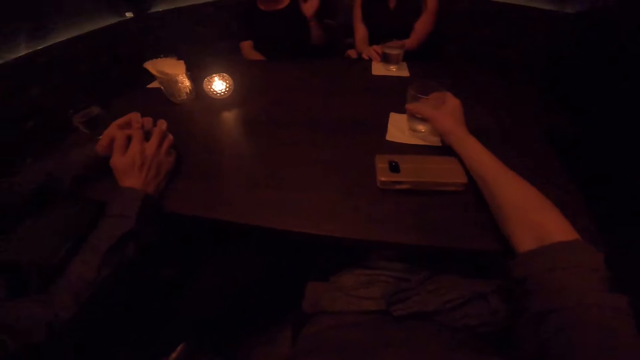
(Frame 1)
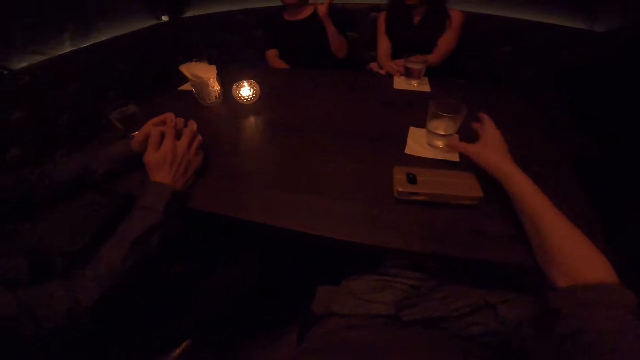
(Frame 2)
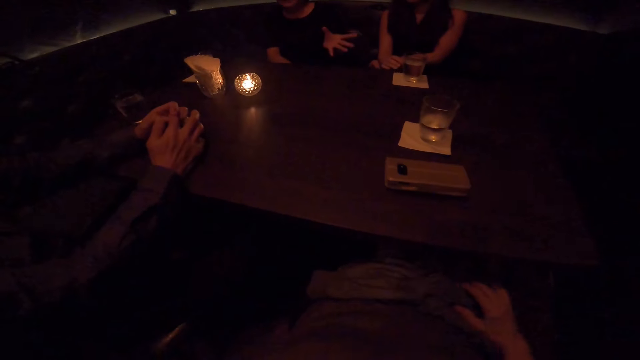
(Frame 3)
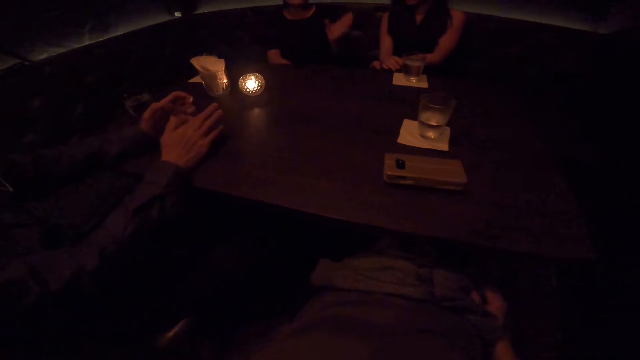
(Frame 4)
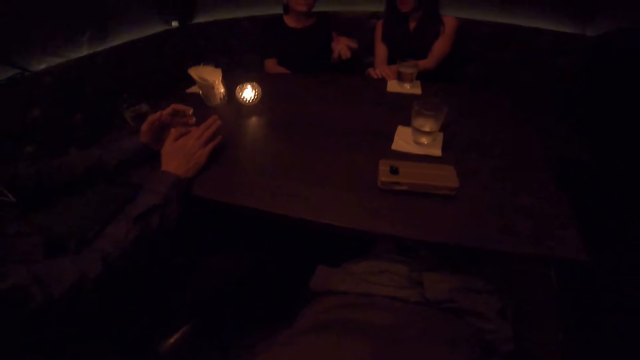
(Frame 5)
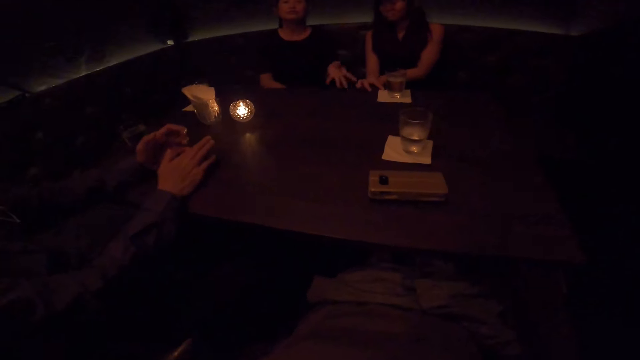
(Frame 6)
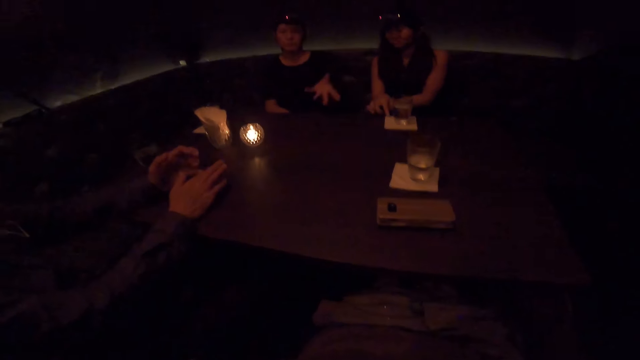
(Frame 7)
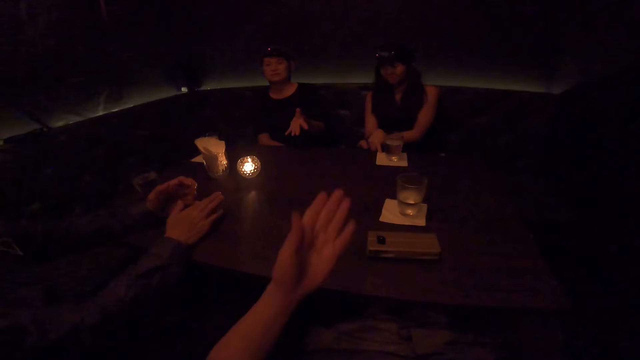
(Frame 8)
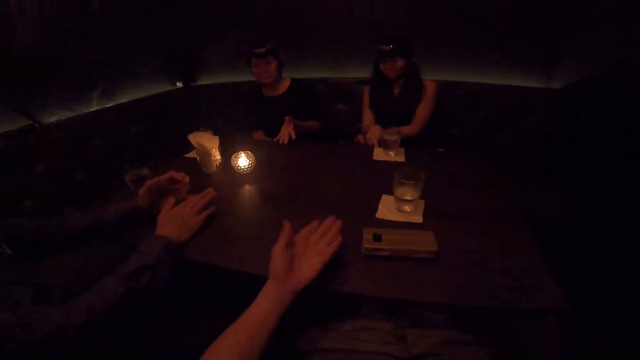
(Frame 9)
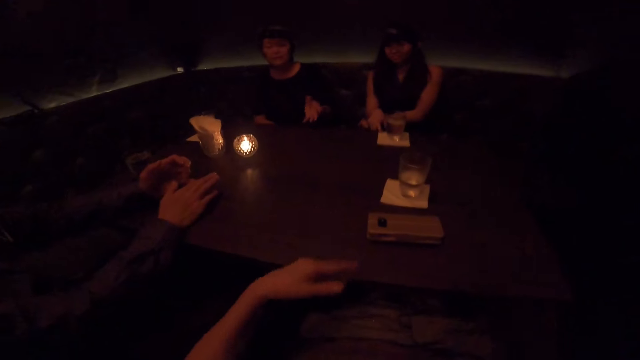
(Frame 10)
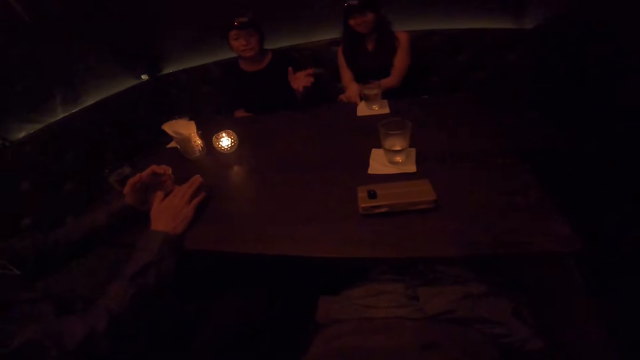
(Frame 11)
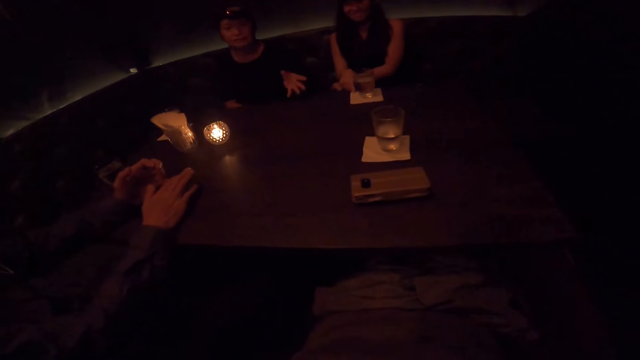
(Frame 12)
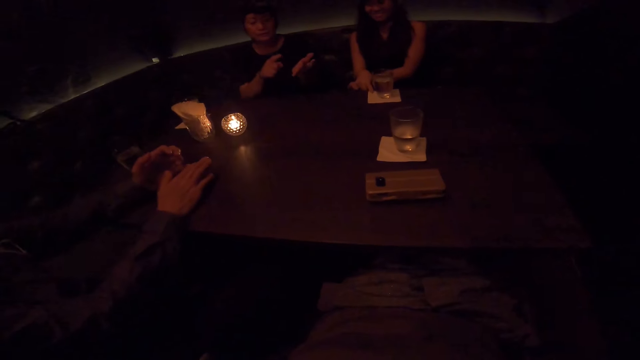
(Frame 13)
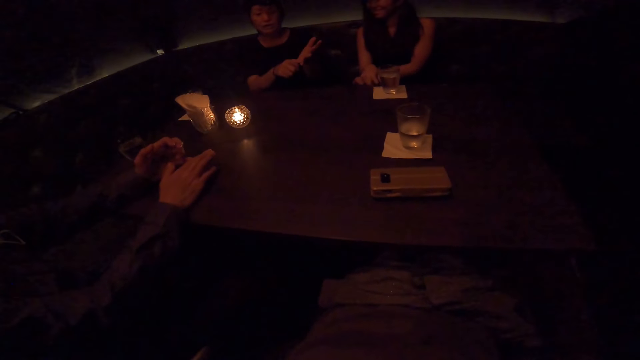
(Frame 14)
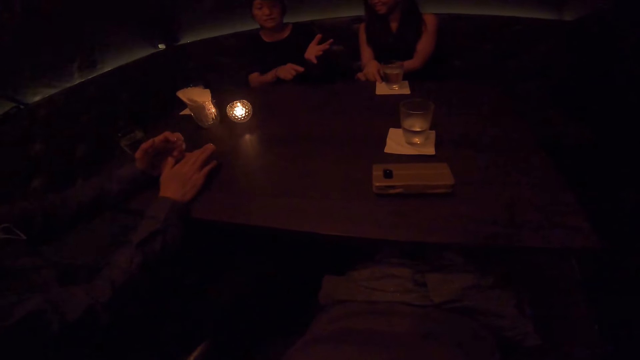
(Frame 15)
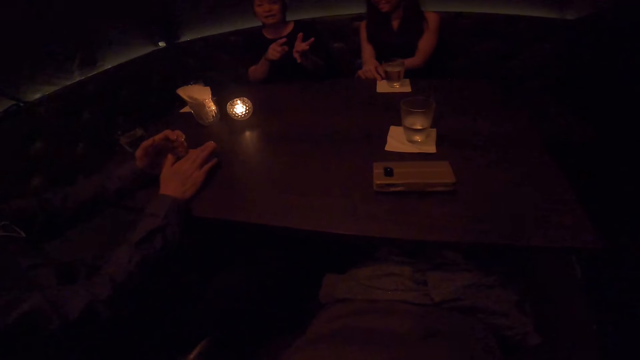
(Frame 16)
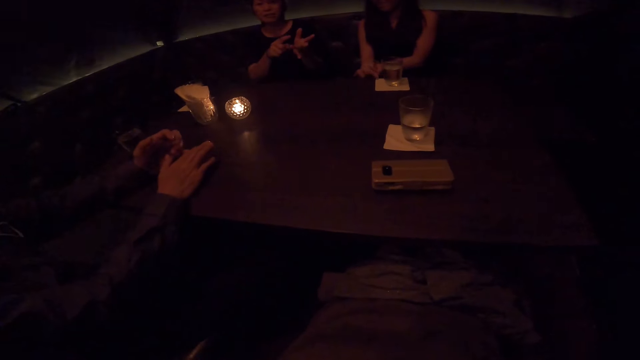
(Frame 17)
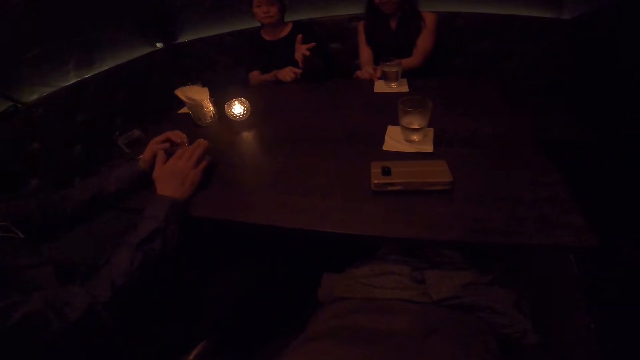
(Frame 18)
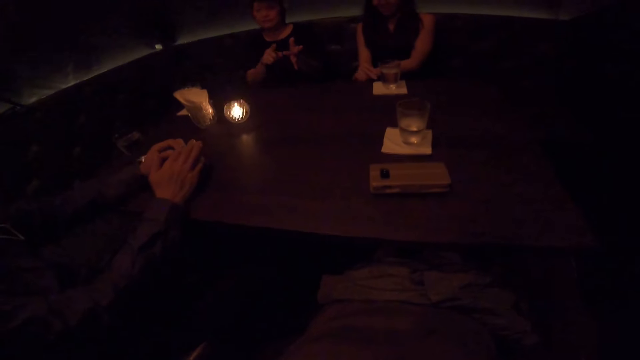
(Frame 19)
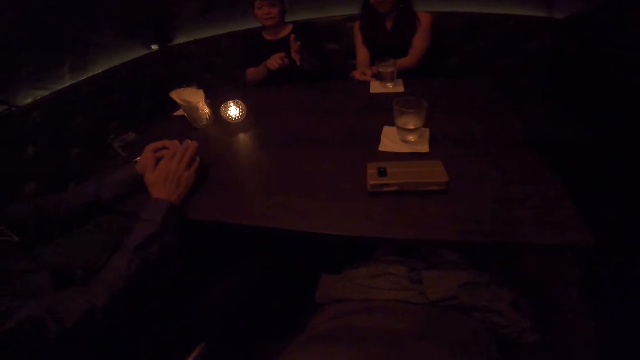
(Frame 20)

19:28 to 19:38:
The camera wearer waves his hand. A person rubs his finger. The camera wearer lowers his hand.

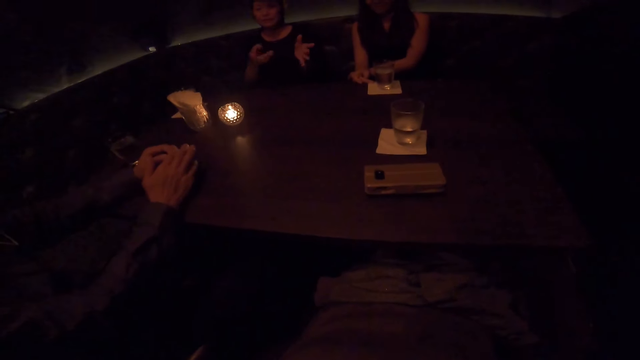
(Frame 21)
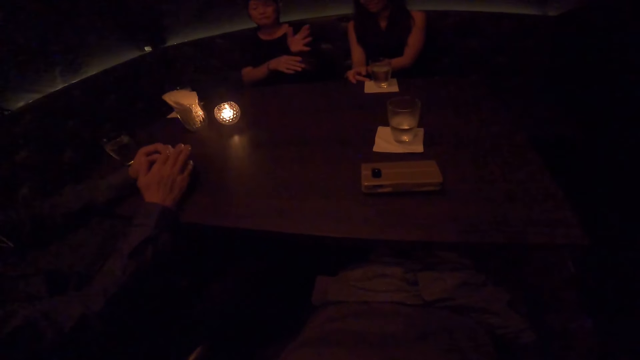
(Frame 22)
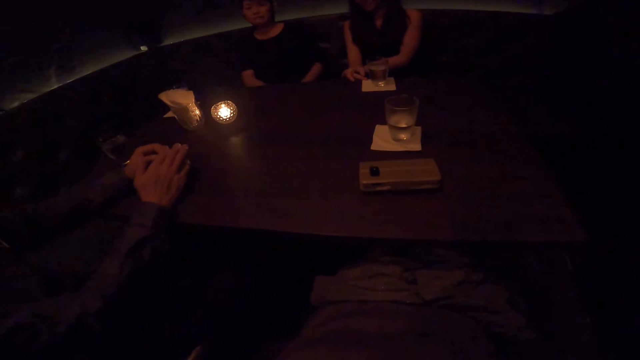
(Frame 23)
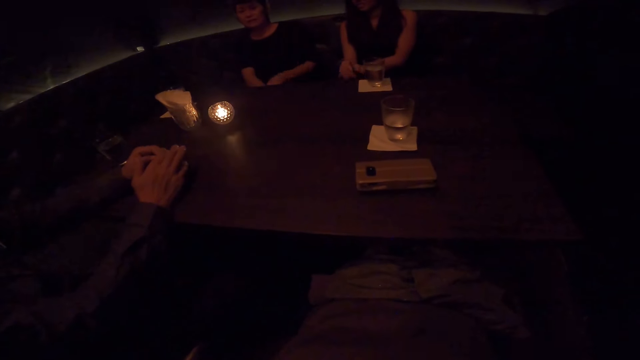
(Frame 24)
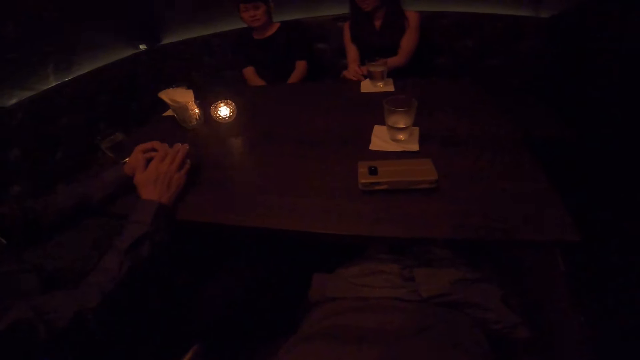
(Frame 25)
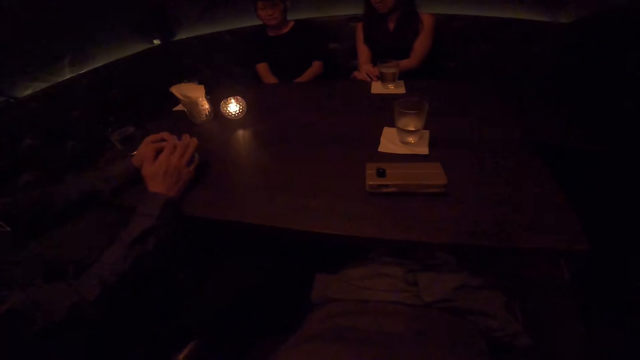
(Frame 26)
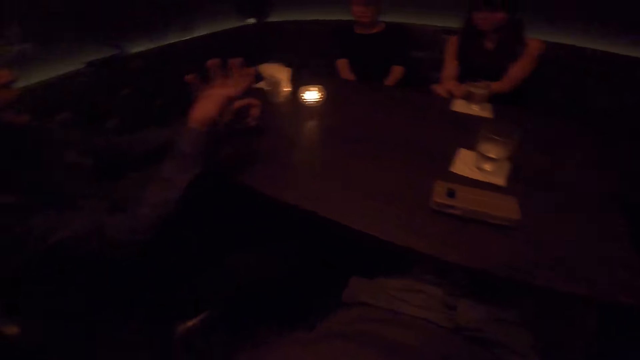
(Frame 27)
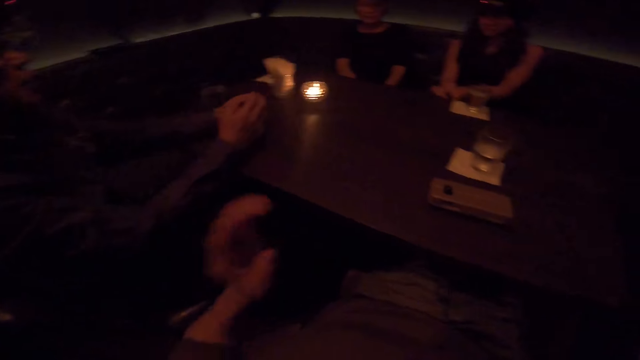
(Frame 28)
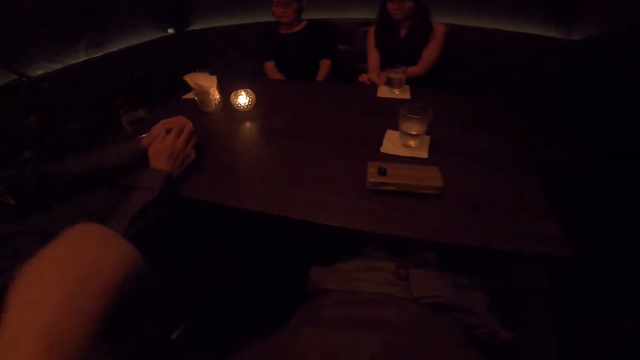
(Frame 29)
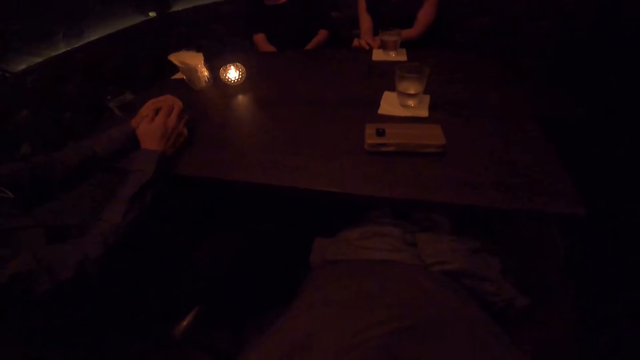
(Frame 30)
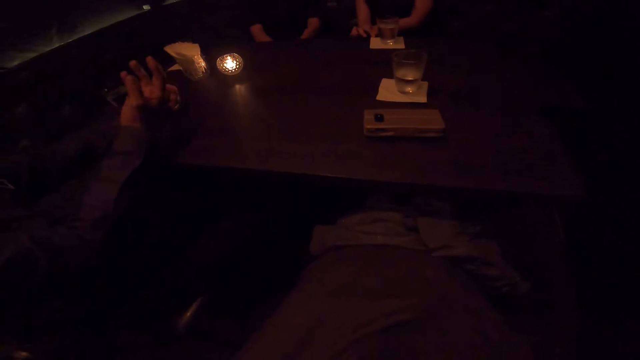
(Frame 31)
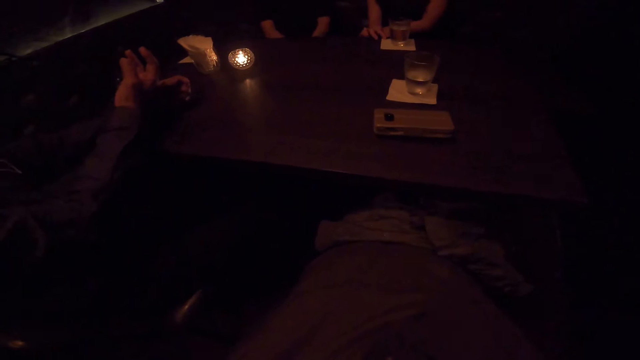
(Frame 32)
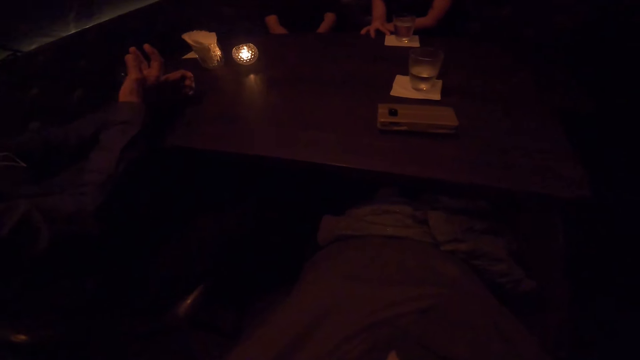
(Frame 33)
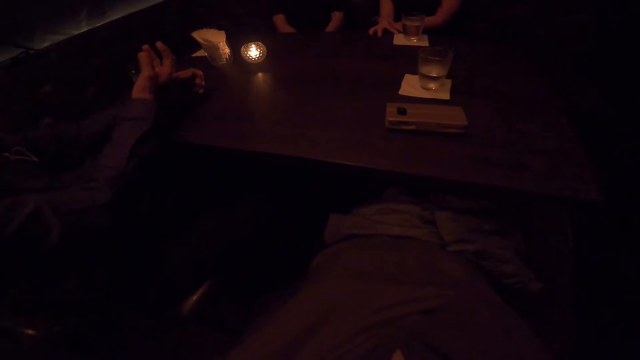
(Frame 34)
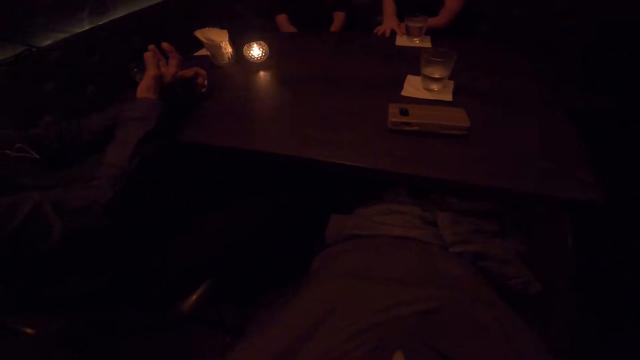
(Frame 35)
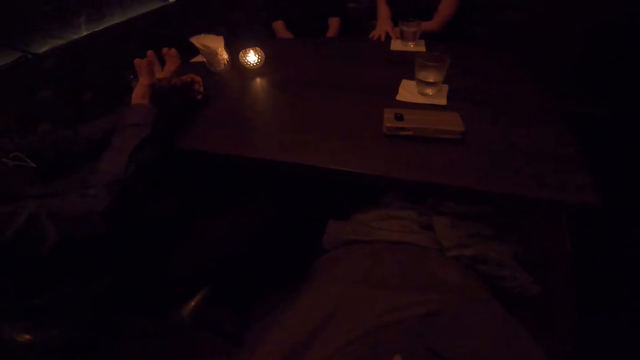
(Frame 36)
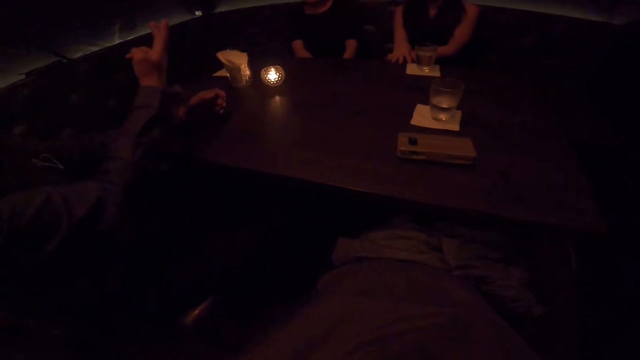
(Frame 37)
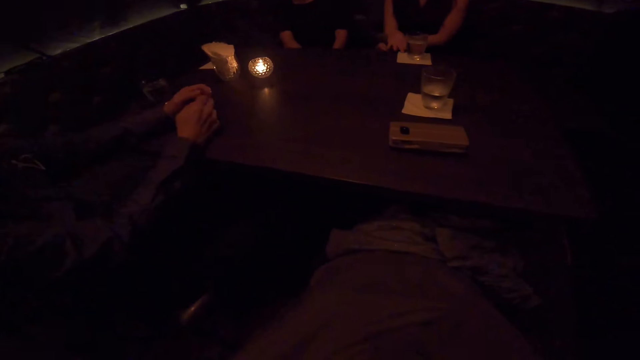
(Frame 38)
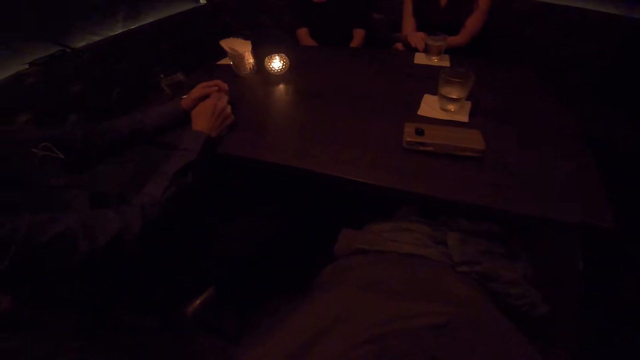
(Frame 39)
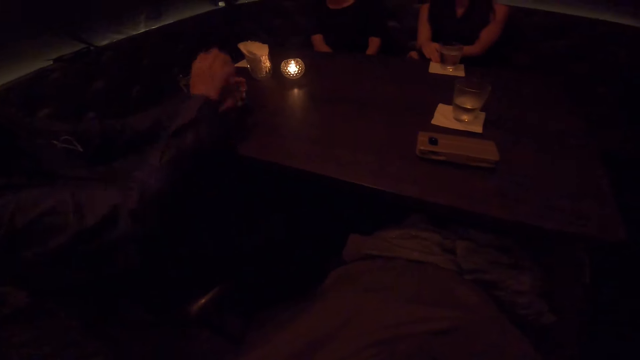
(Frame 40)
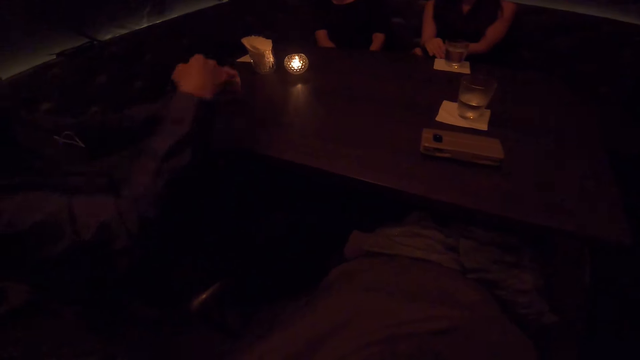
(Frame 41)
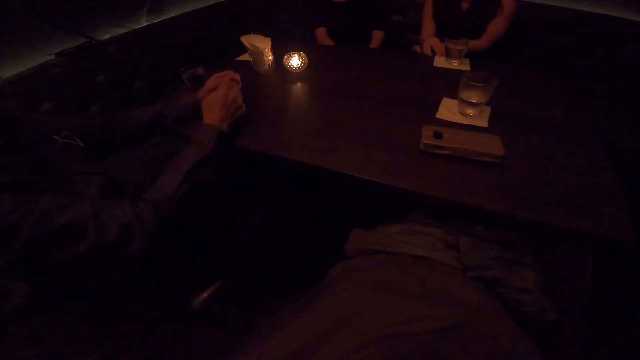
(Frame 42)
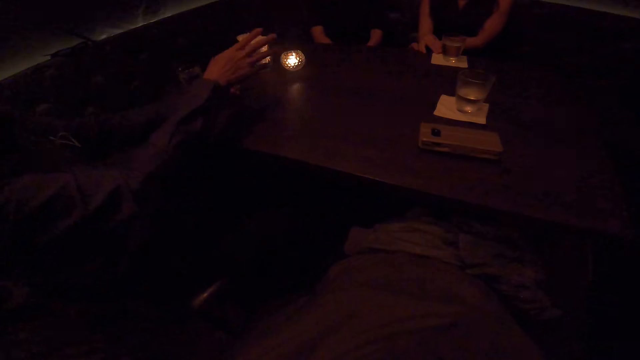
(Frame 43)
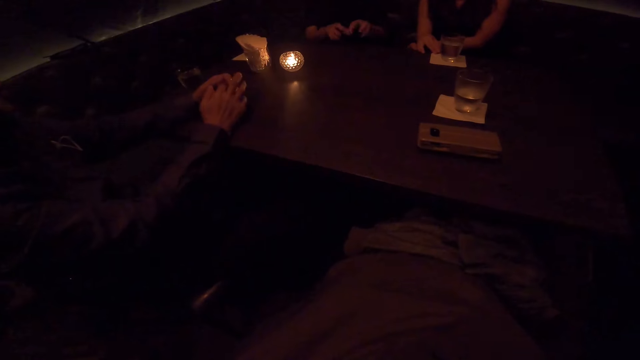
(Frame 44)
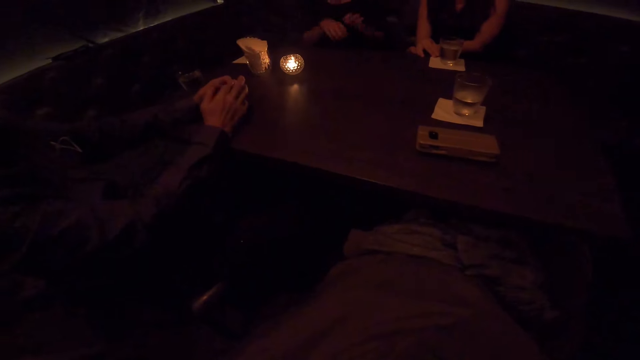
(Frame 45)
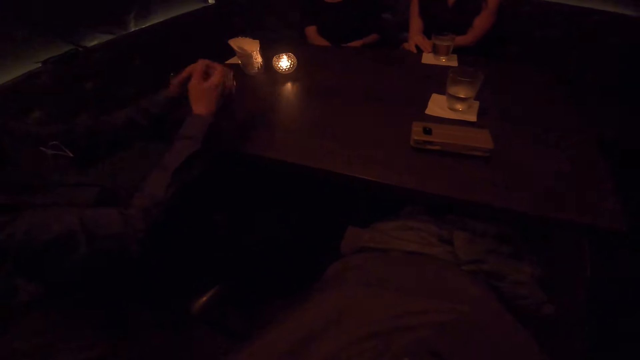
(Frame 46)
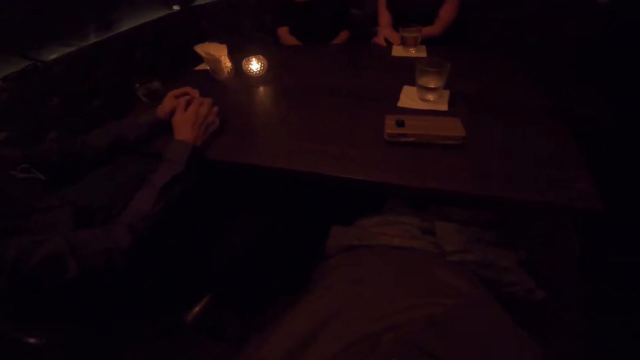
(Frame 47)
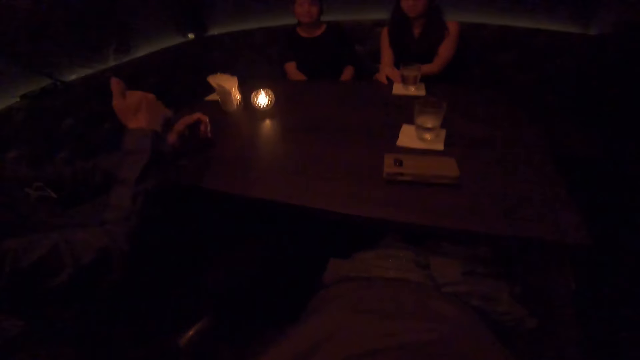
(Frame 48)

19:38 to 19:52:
A person raises his hand. The camera wearer raises his hands up. They touch her head with the left hand. The person puts his hands on the table and waves his hands. He waves his hands again. He places his hands on the table.
